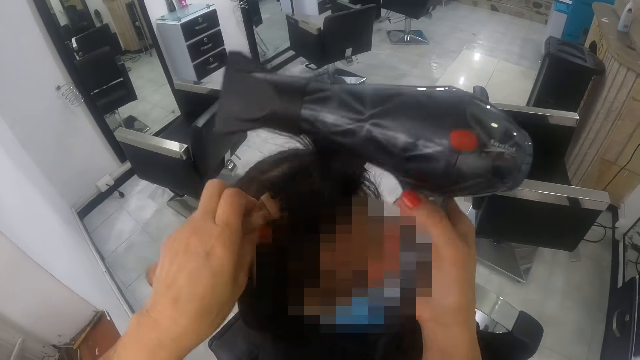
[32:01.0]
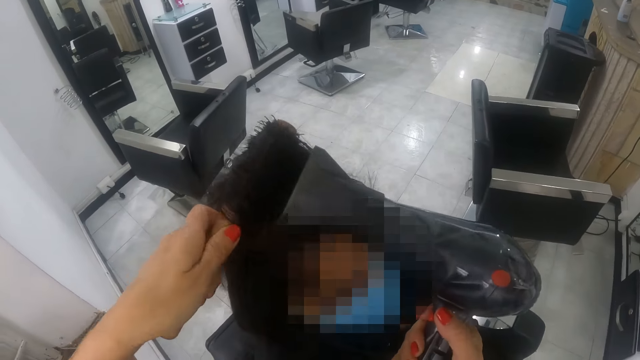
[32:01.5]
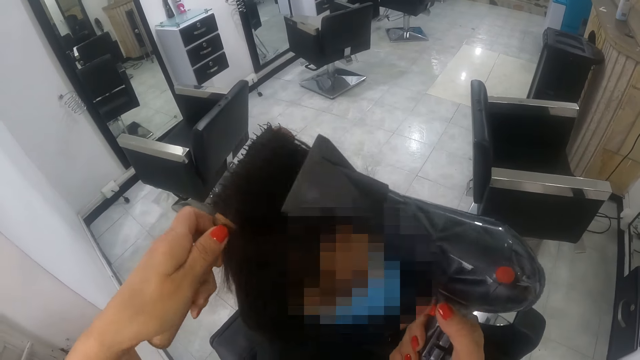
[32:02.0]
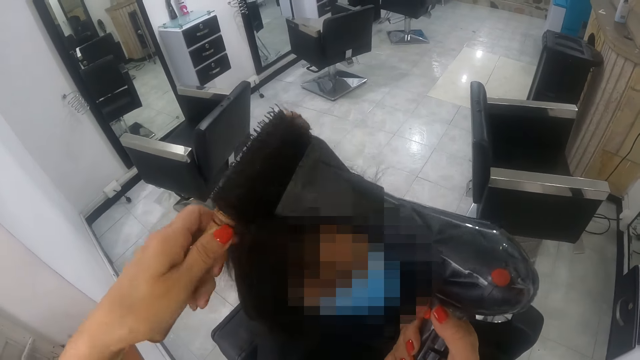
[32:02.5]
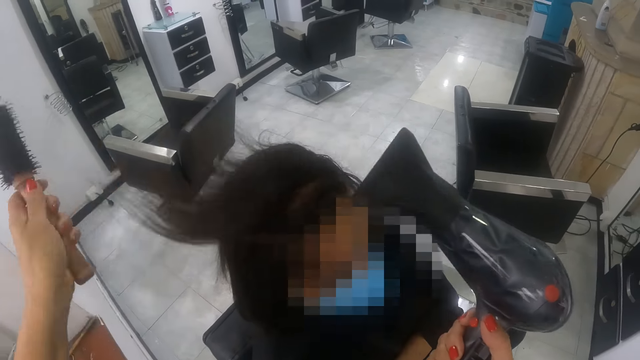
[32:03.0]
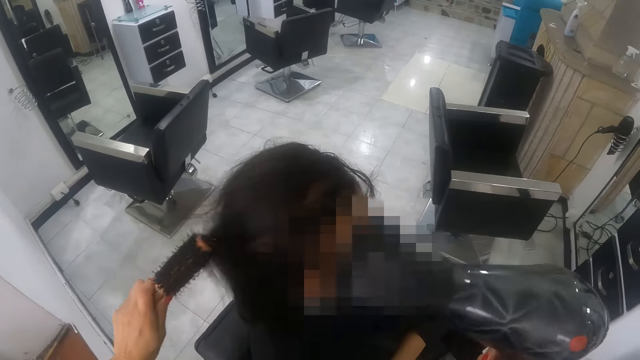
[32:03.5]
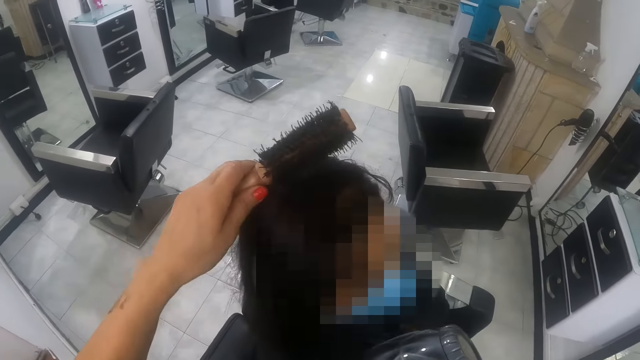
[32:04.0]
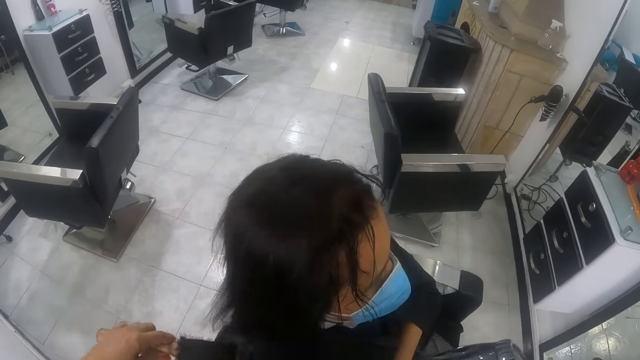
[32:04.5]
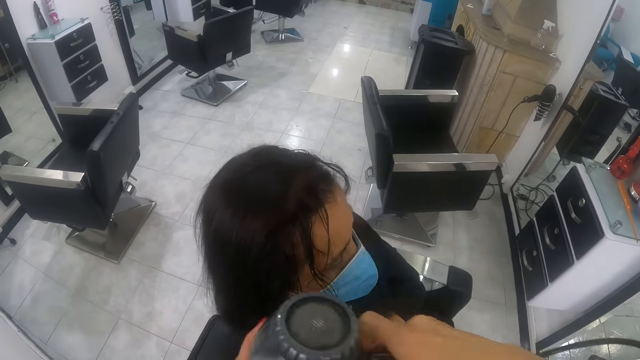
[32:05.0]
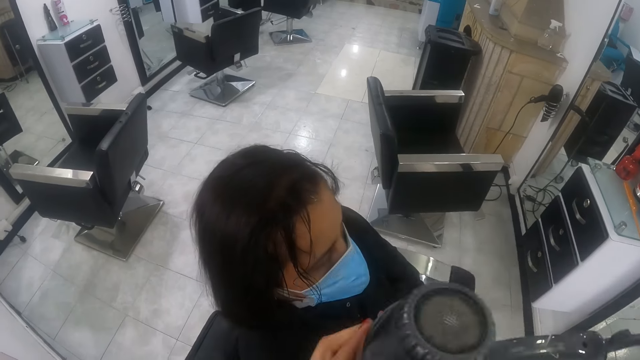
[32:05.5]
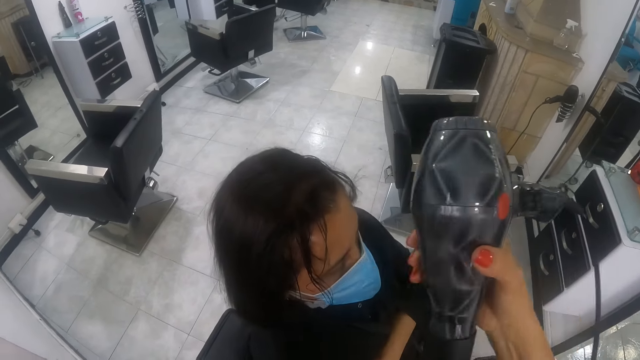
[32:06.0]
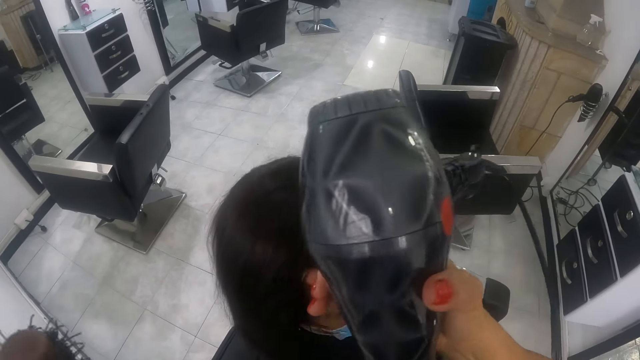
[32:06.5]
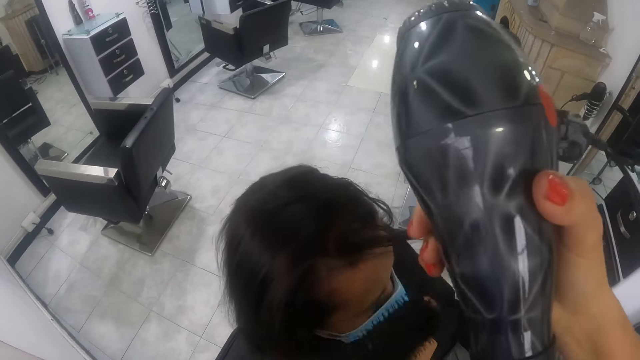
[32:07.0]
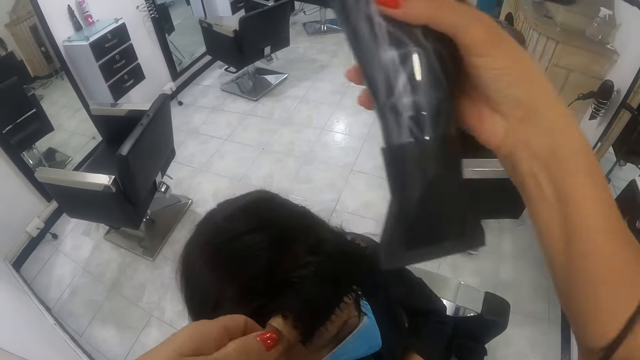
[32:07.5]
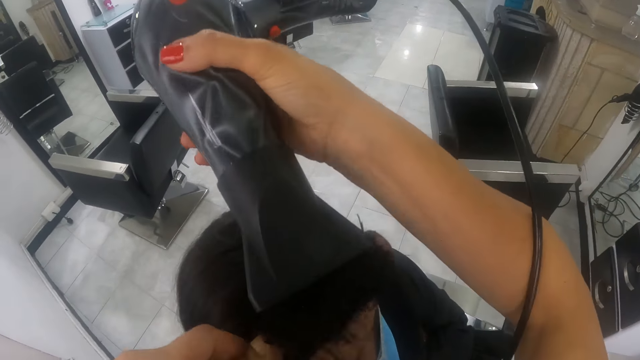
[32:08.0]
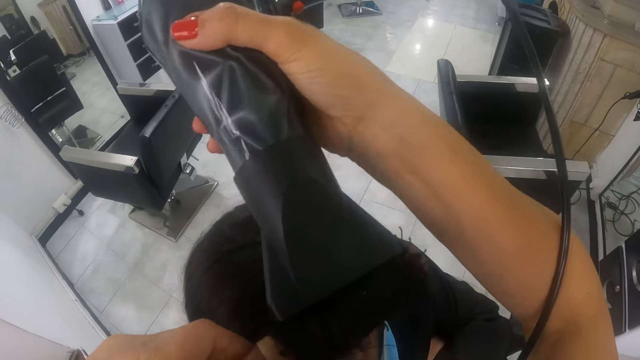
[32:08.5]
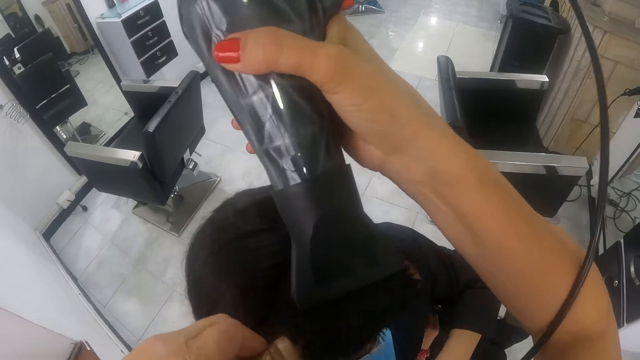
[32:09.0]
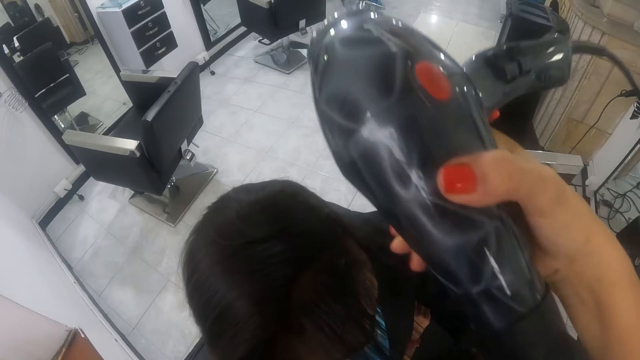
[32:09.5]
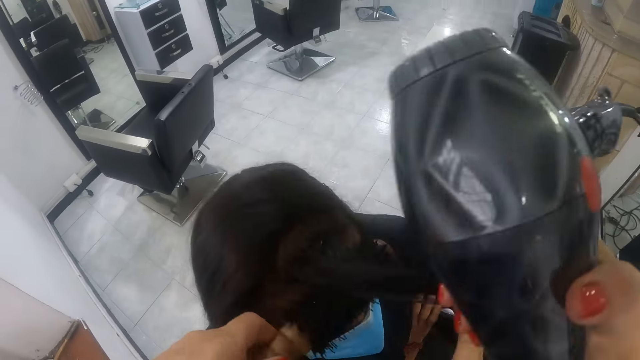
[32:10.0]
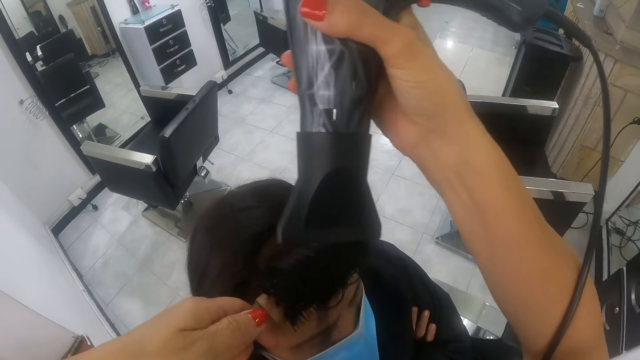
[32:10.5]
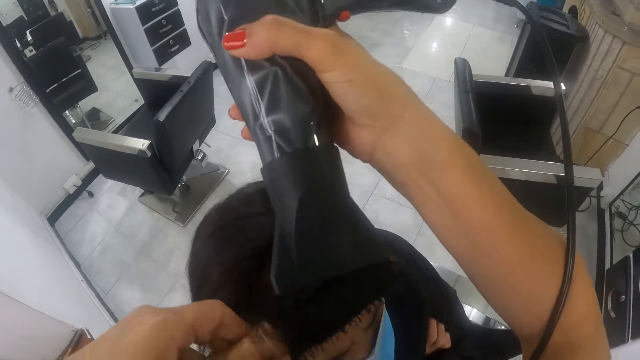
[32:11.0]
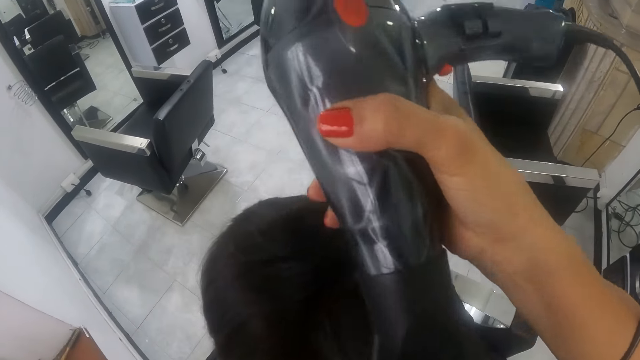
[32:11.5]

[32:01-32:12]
The camera wearer blows a woman's hair. They touch the woman's hair. They blow the woman's hair.

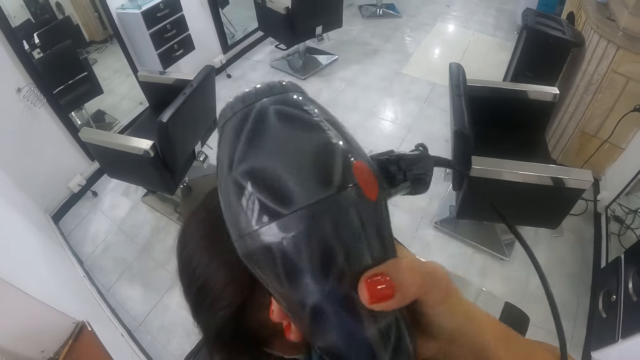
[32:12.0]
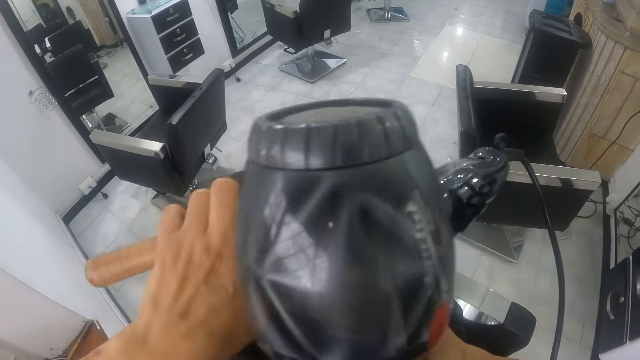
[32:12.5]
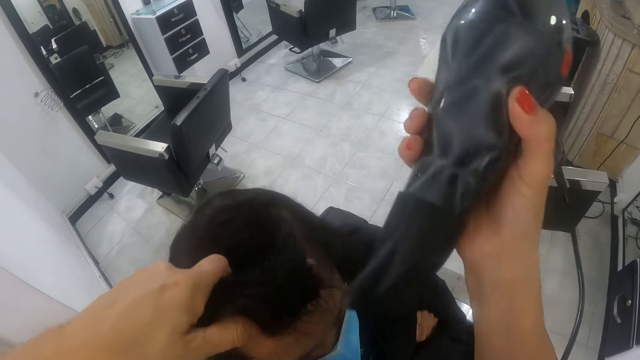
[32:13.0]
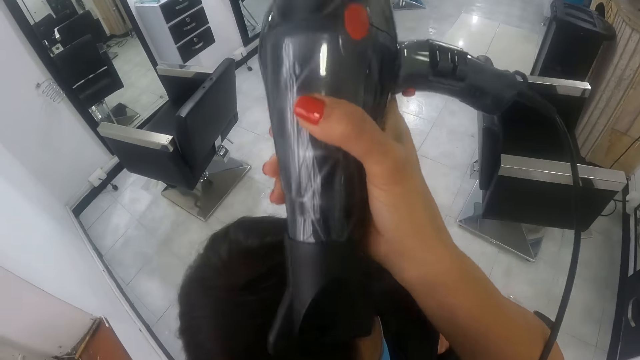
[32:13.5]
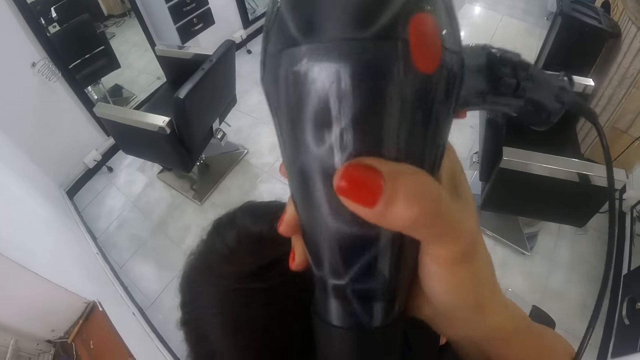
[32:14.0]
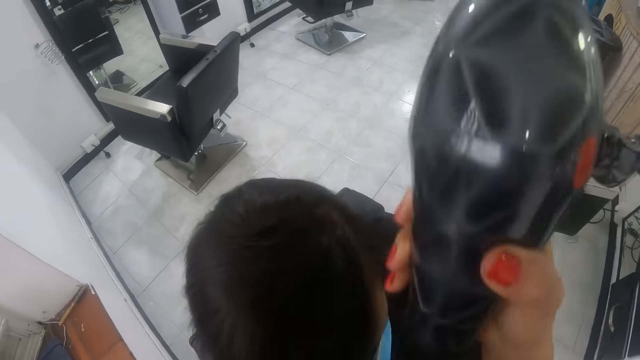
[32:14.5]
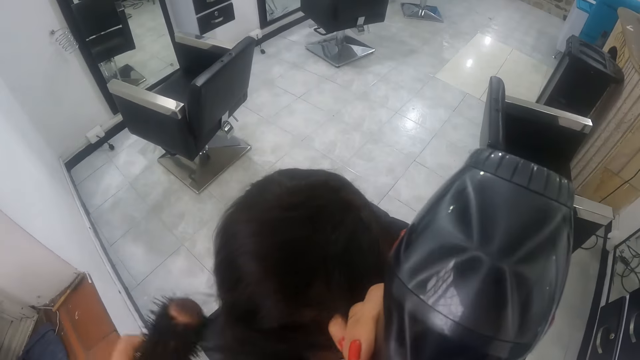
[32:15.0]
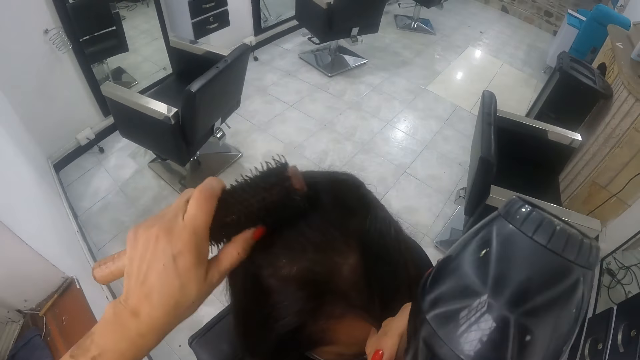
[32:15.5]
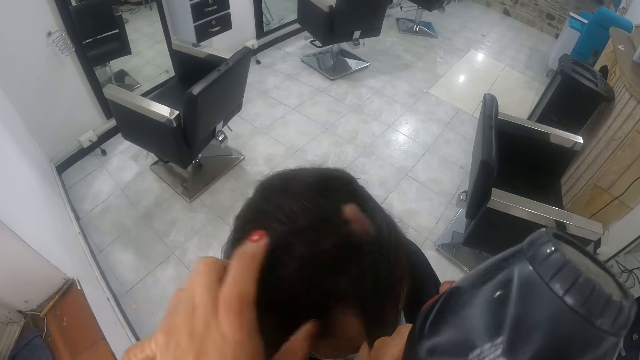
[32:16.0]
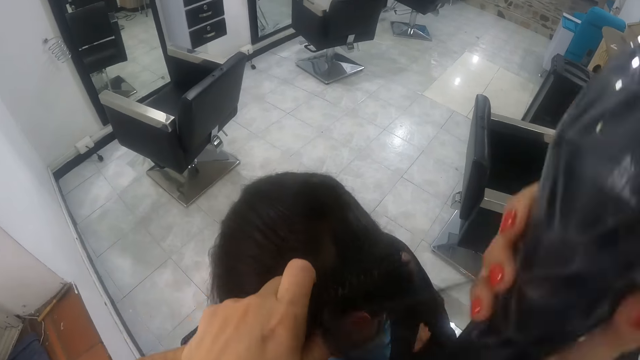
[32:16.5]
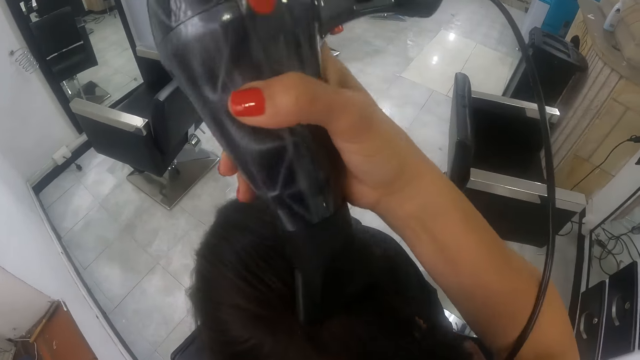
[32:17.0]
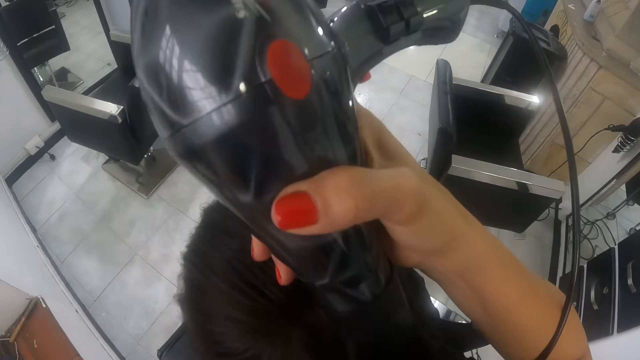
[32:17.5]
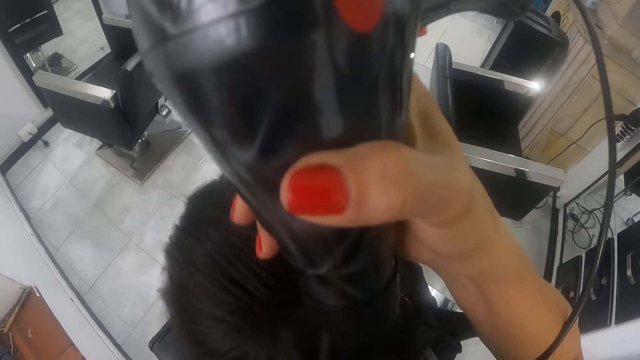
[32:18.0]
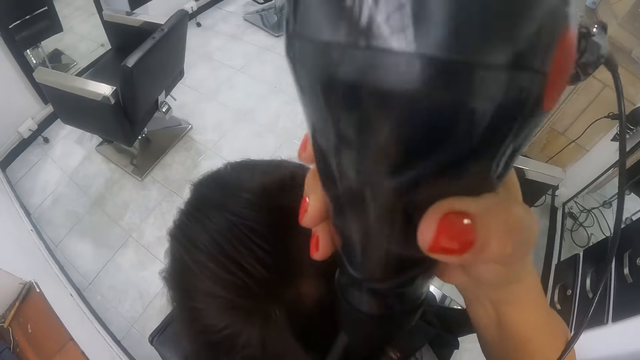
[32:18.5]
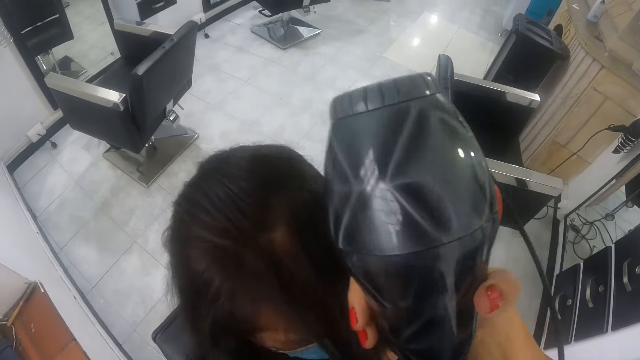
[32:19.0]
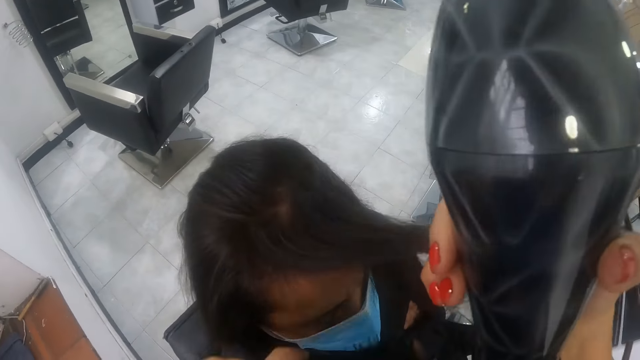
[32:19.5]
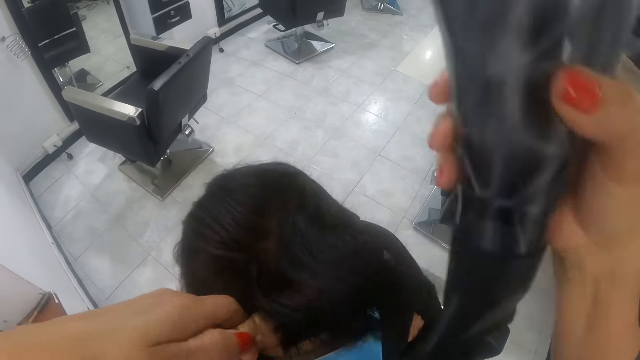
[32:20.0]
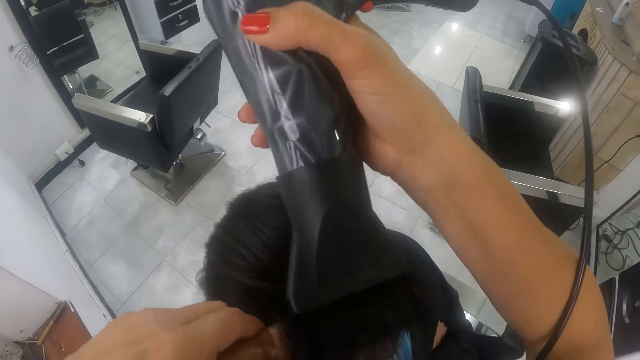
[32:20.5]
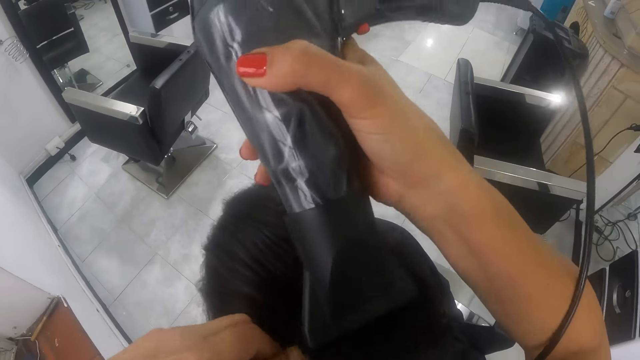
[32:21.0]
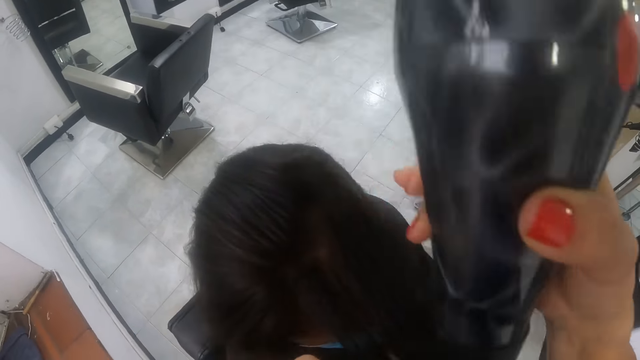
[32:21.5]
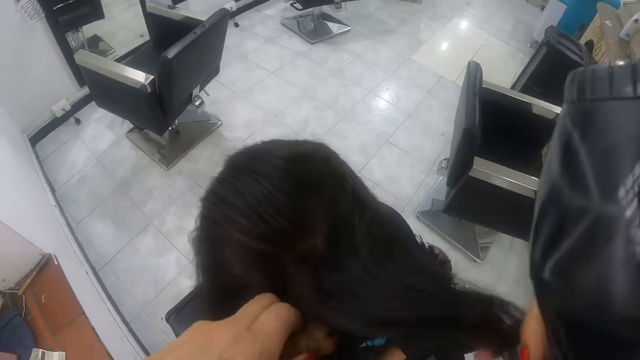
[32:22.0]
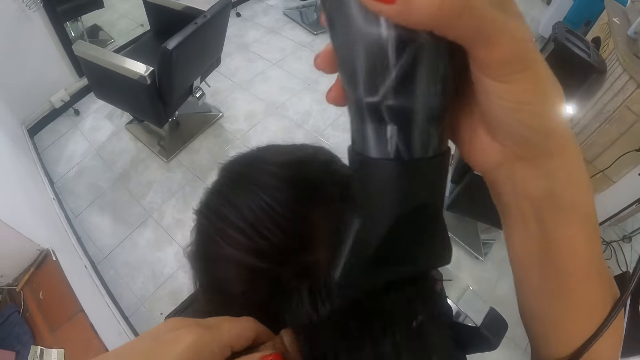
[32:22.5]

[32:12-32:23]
The camera wearer combs a woman's hair. They blow the woman's hair.
